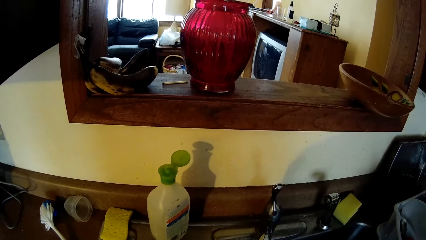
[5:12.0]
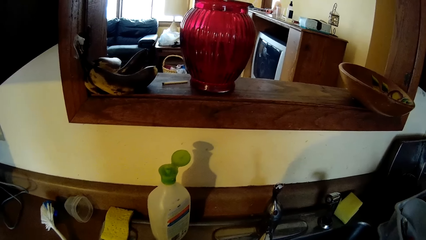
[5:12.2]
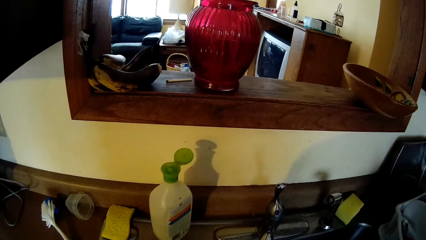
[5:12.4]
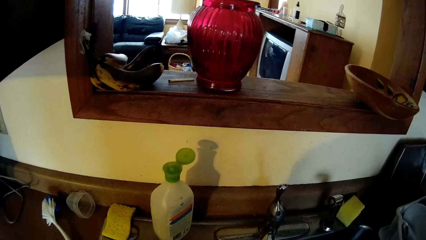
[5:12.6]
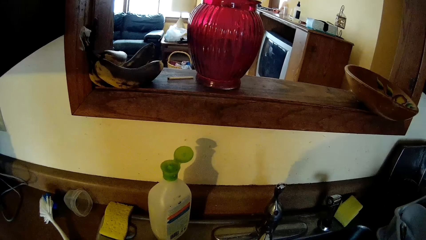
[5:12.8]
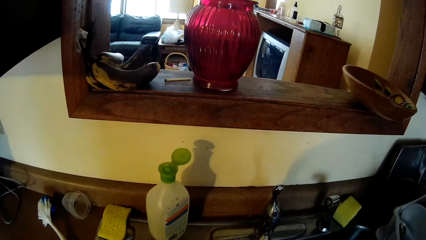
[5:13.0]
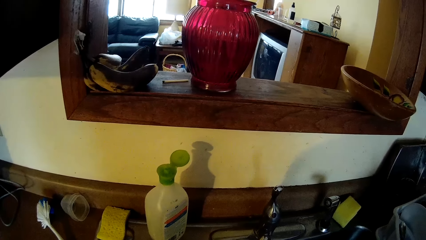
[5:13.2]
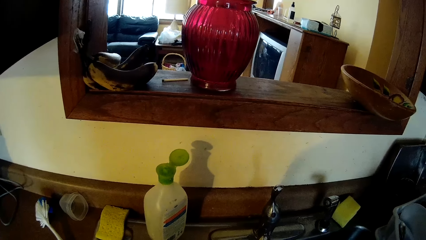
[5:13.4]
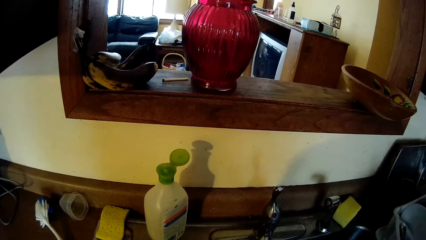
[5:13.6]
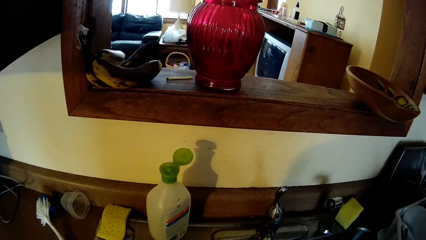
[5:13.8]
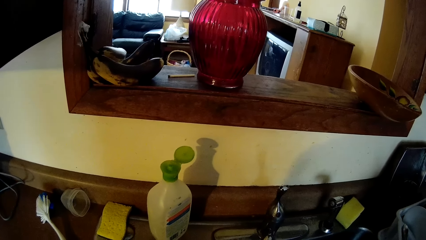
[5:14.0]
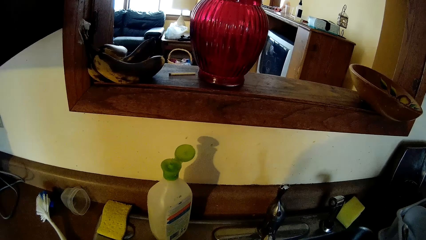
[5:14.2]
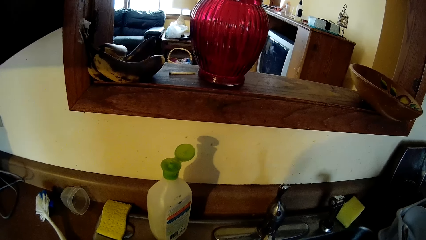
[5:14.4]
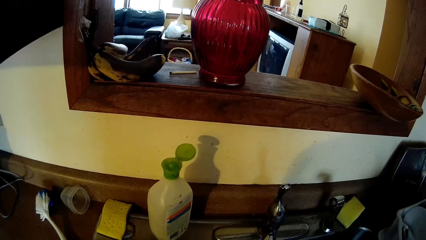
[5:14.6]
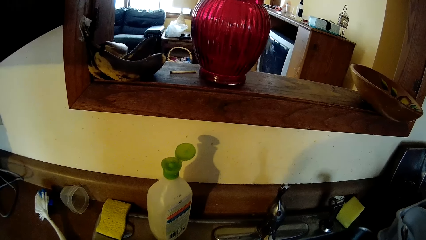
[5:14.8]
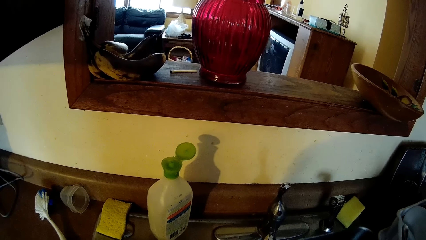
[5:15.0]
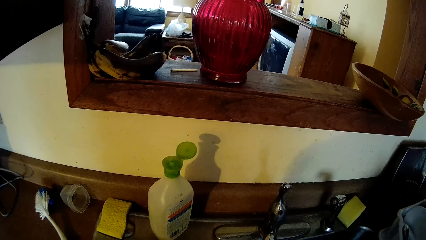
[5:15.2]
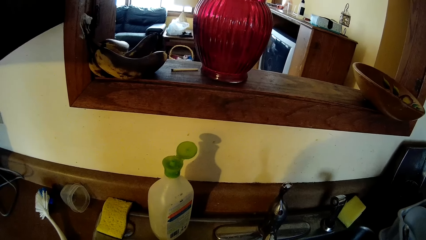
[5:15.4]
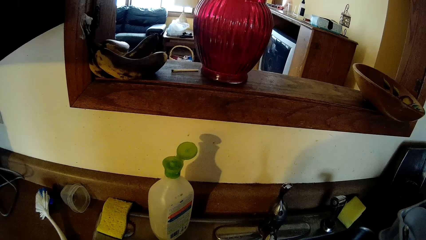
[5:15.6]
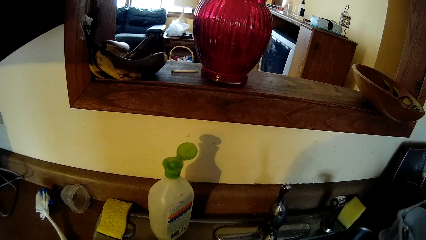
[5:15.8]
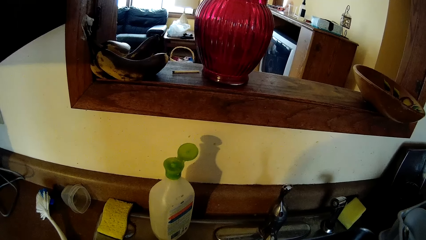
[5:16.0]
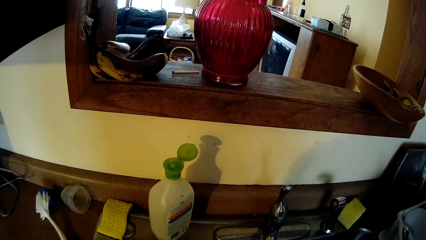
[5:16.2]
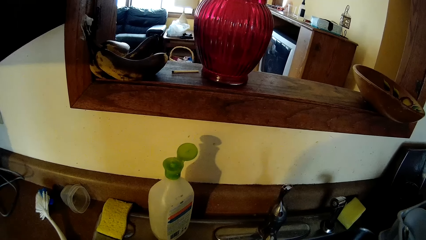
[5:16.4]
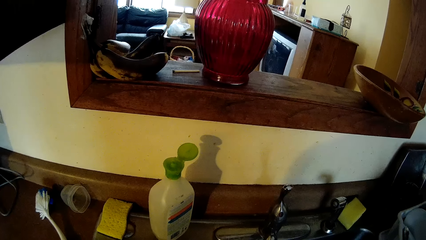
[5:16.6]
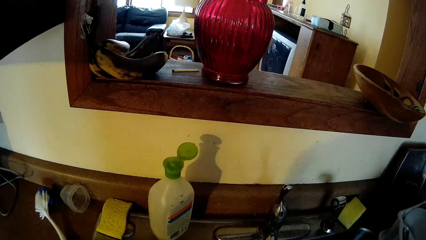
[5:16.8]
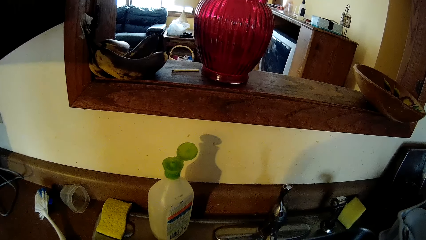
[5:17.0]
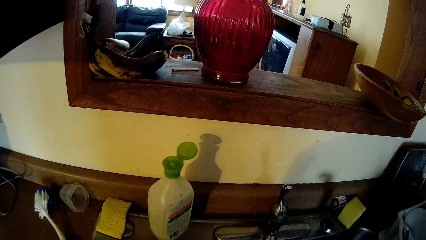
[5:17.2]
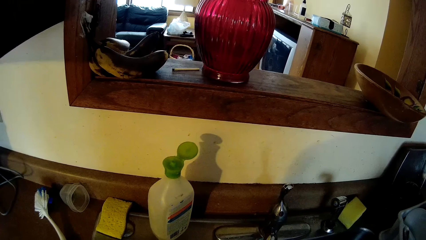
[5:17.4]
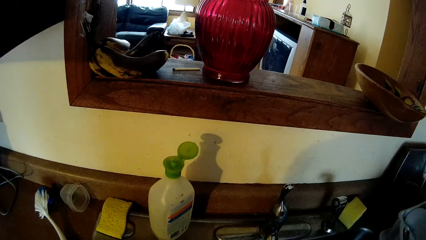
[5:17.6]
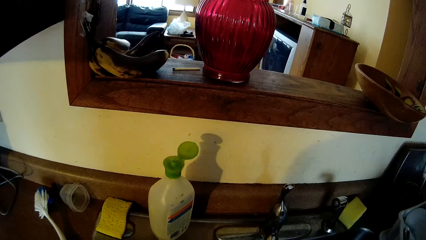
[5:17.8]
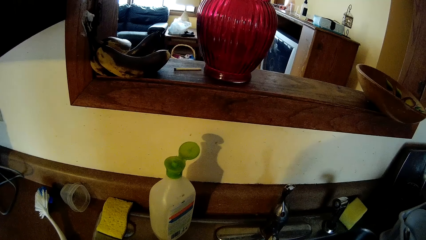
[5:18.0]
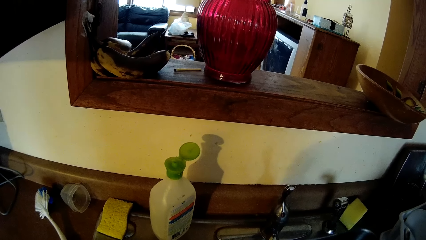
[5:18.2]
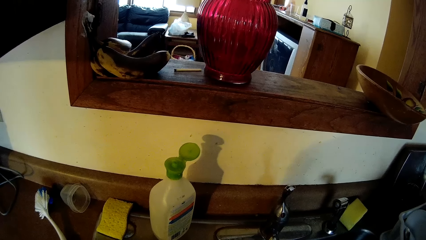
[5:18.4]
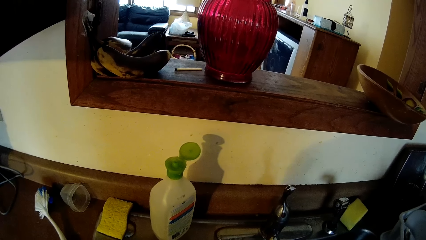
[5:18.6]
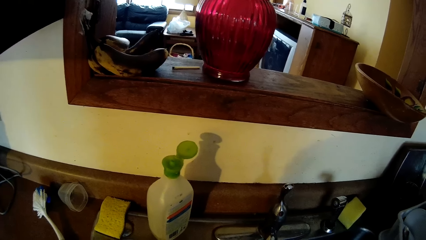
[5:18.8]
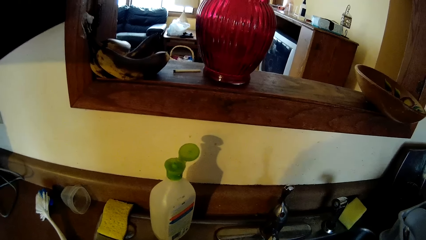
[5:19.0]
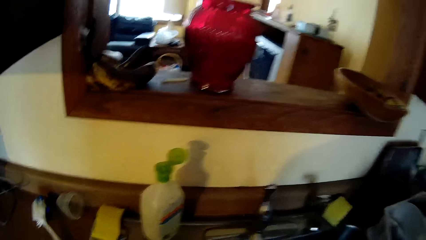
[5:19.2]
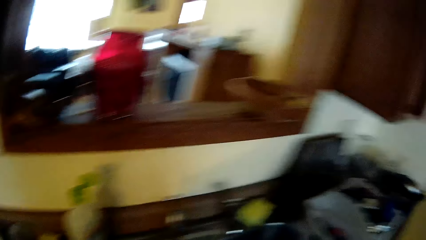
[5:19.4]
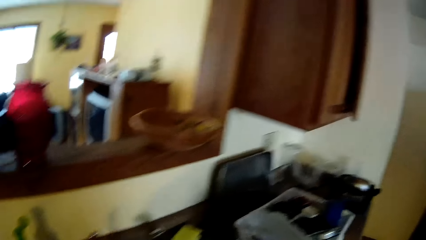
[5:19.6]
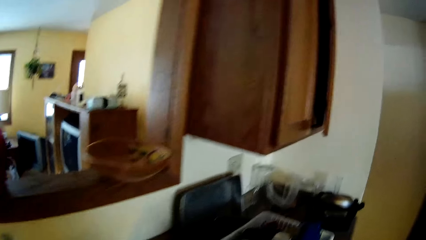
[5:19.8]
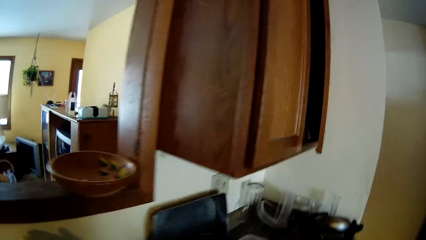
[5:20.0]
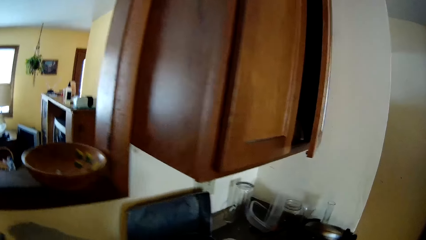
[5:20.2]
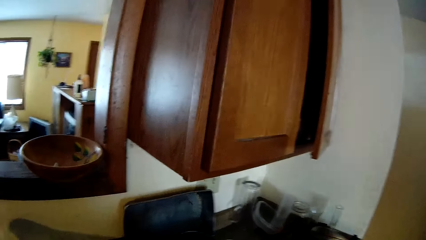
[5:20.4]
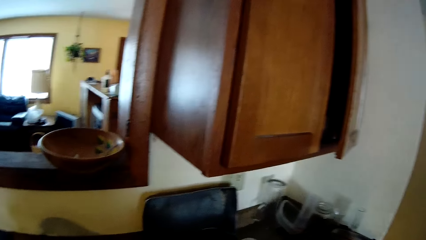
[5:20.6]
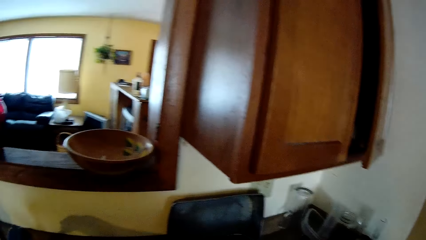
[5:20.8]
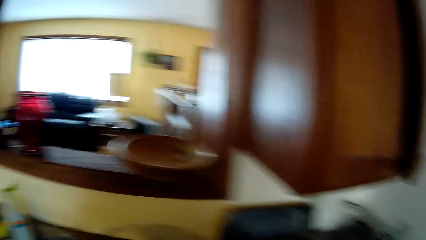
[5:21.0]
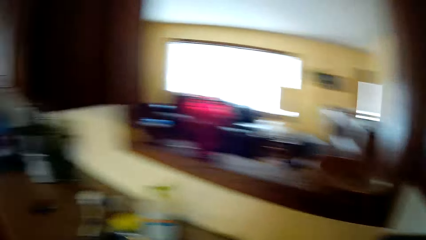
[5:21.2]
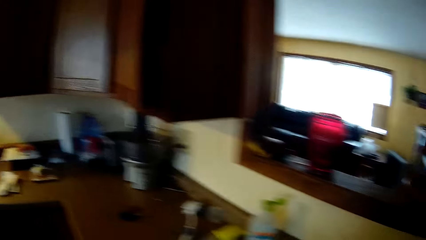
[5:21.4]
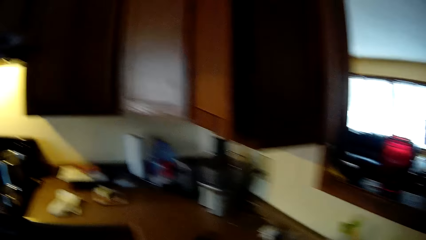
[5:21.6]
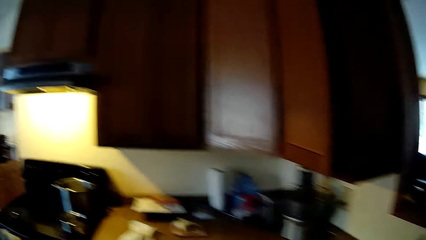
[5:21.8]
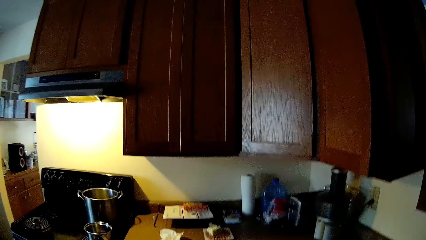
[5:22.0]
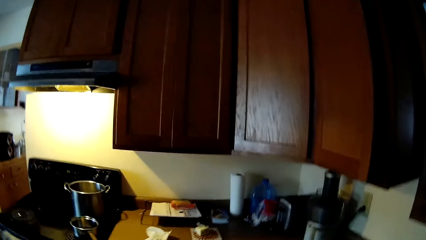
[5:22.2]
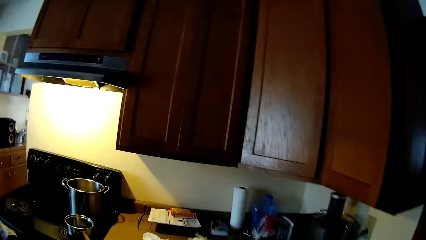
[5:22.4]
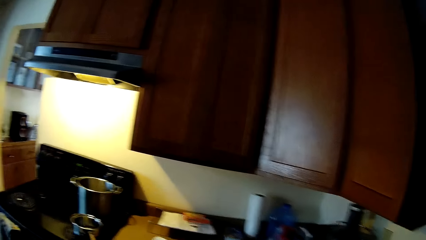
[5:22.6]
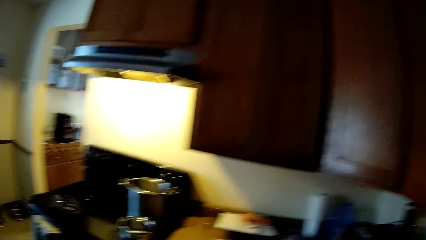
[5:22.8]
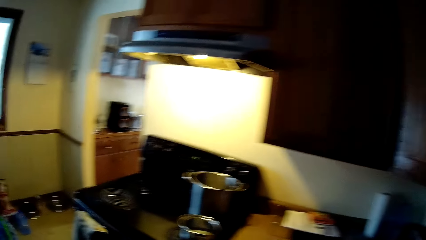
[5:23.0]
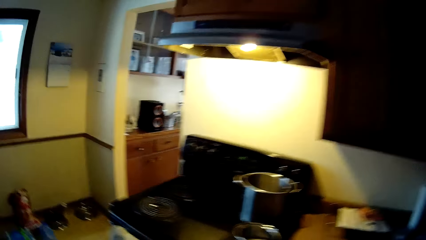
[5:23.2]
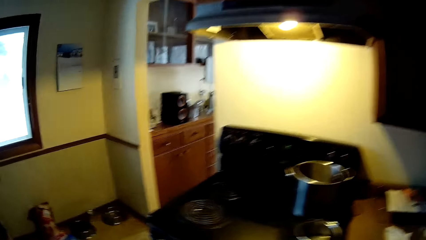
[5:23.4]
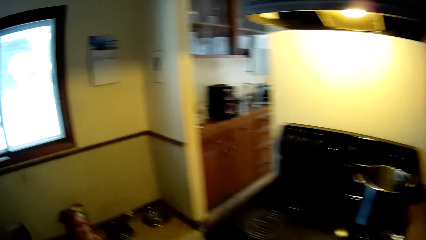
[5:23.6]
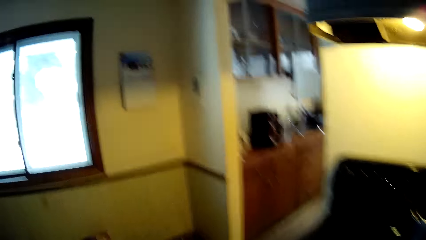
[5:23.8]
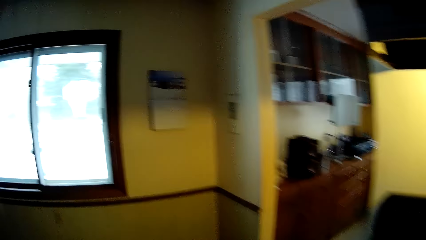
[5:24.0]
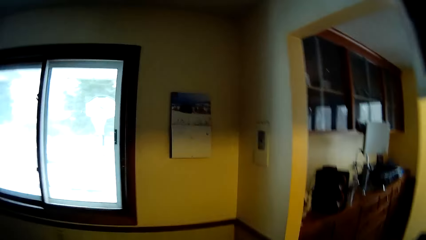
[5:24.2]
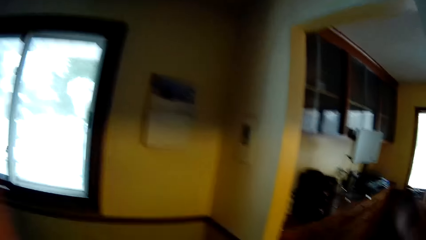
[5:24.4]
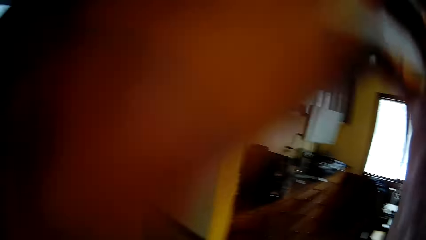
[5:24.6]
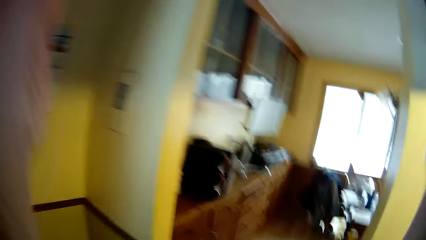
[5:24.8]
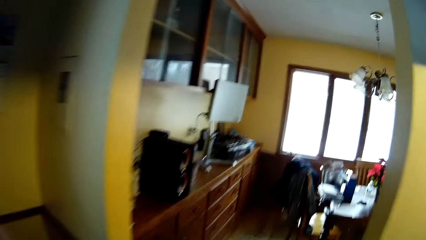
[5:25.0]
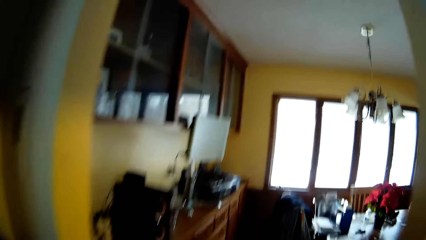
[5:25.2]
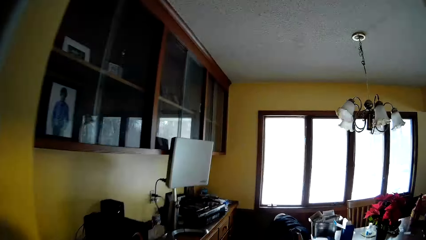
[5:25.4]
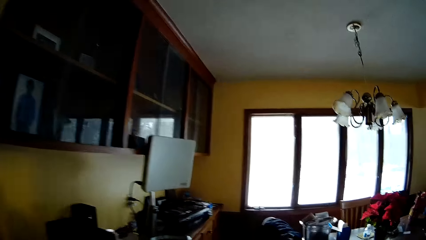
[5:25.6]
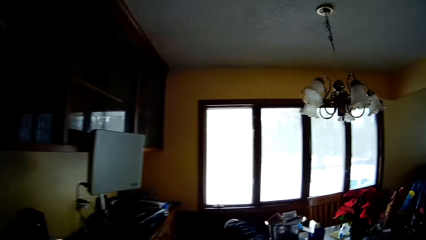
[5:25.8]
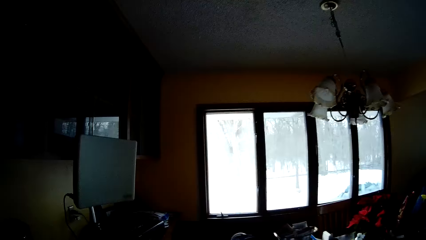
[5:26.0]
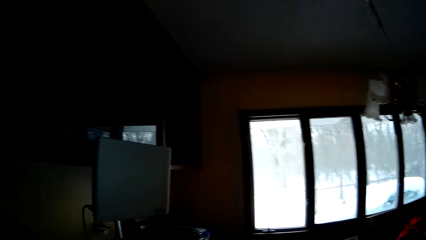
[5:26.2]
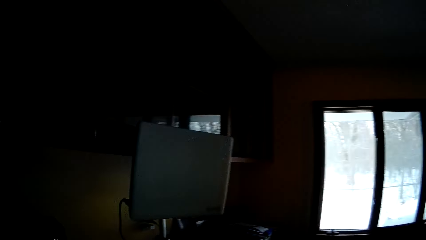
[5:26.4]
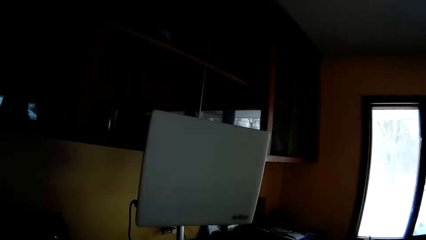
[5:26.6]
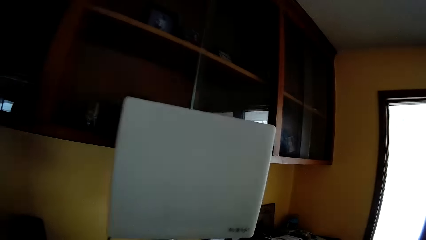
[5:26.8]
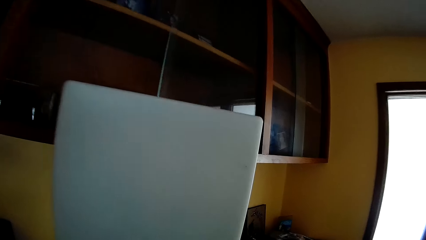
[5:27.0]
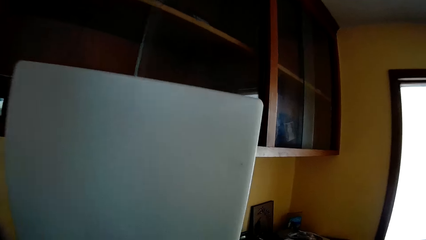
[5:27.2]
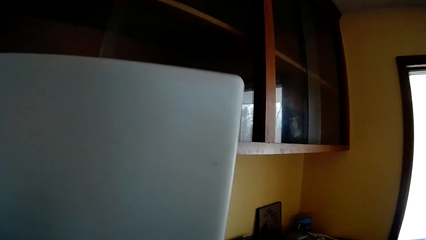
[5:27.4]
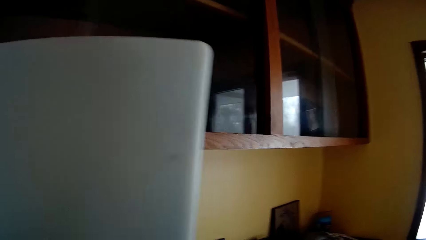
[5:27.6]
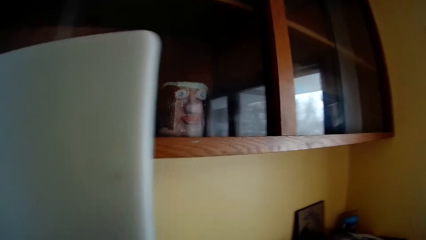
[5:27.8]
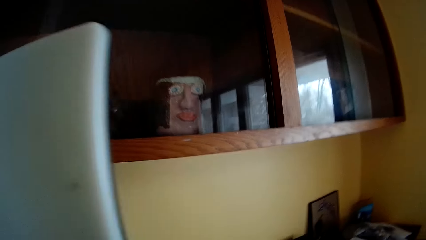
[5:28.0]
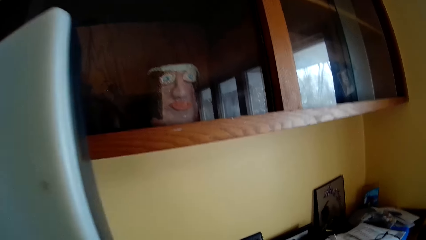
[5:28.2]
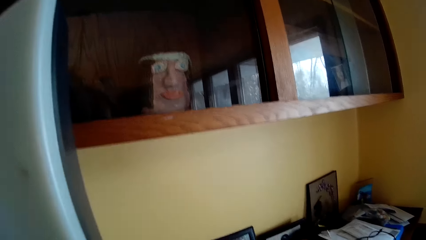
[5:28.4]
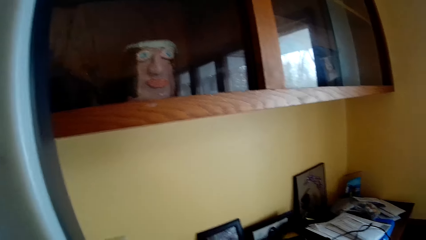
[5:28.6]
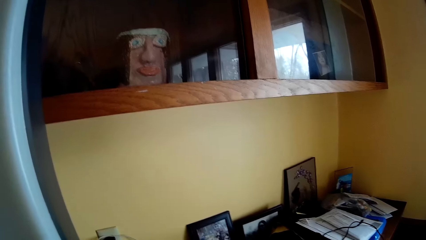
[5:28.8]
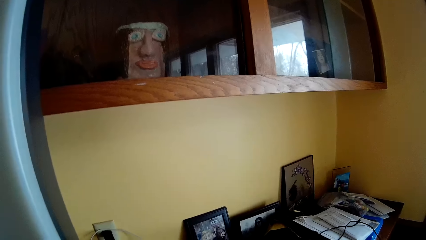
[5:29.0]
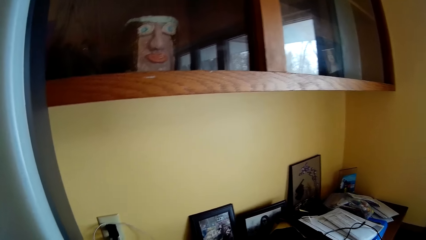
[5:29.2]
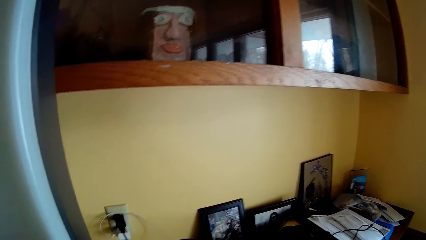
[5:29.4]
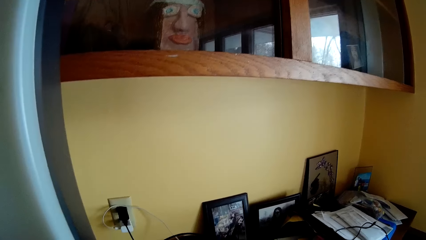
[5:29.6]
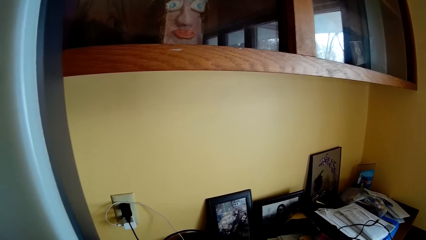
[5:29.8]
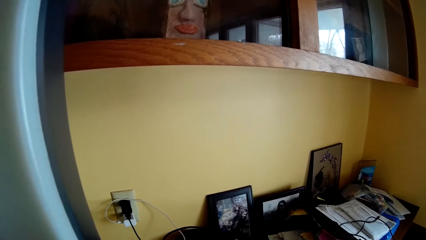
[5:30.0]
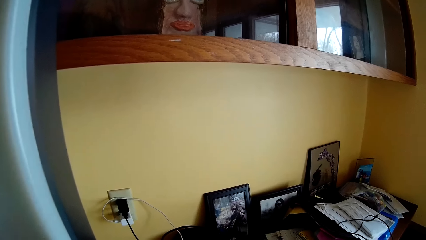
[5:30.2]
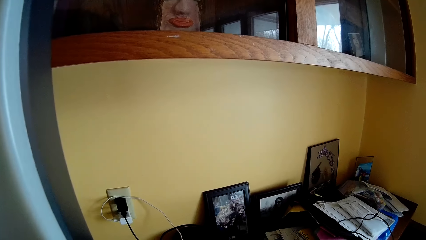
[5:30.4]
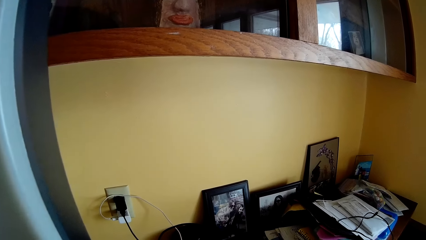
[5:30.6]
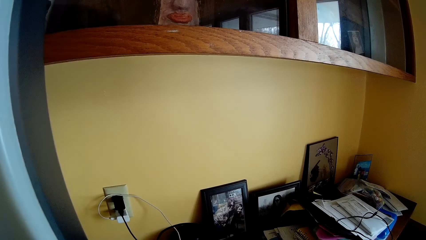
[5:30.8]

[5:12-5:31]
The camera wearer drops the dish in the plates rack with both hands. She touches something. She adjusts the camera on her head with both hands. She walks into a room.
